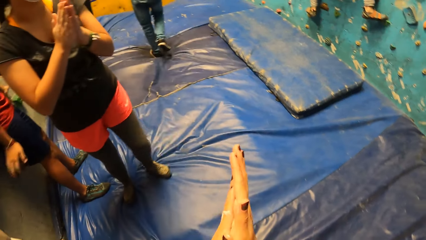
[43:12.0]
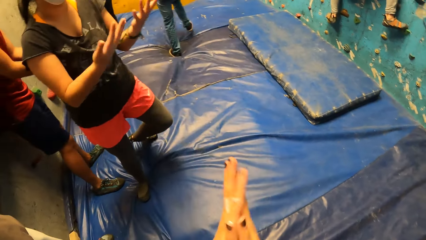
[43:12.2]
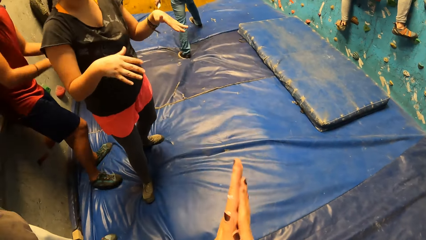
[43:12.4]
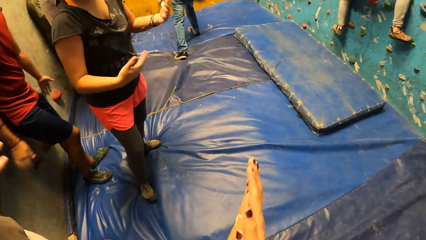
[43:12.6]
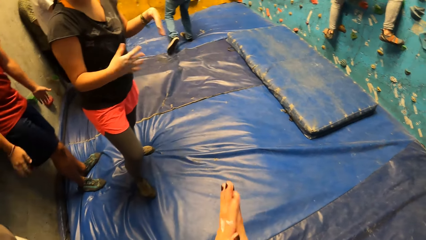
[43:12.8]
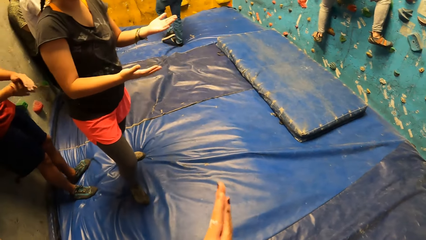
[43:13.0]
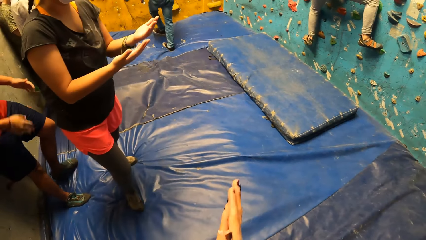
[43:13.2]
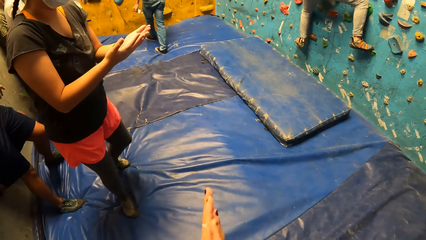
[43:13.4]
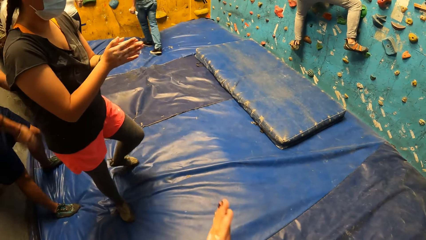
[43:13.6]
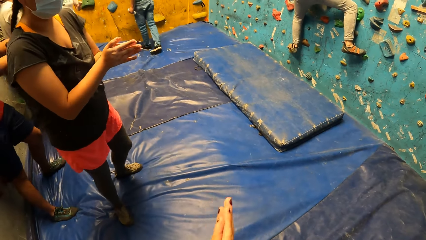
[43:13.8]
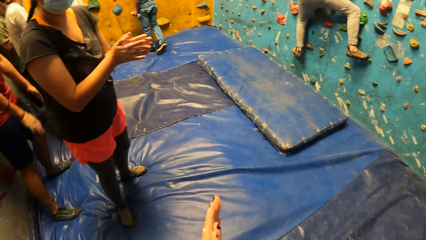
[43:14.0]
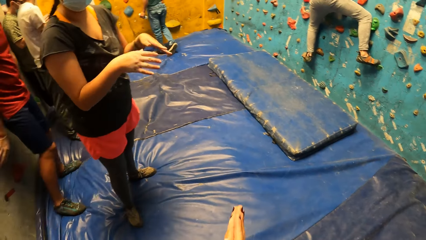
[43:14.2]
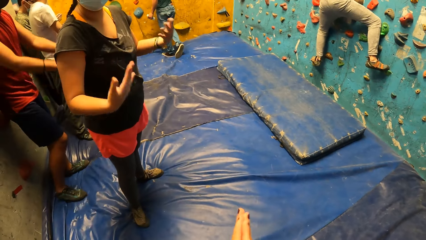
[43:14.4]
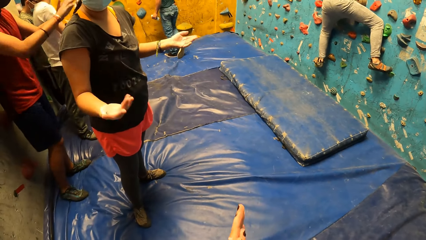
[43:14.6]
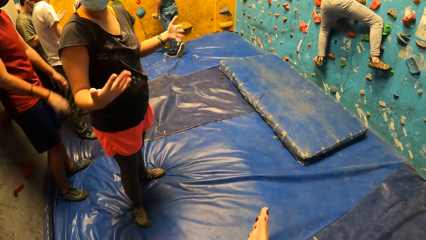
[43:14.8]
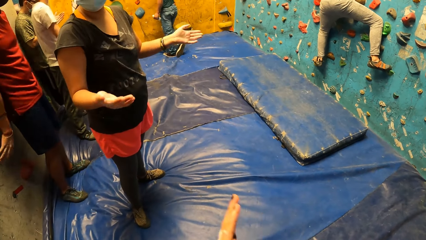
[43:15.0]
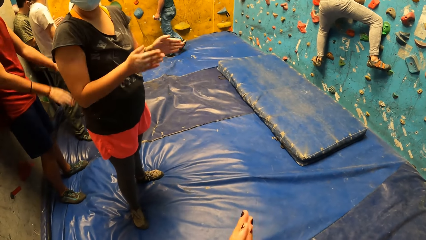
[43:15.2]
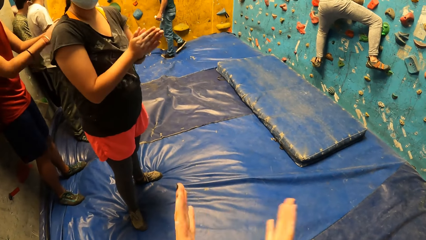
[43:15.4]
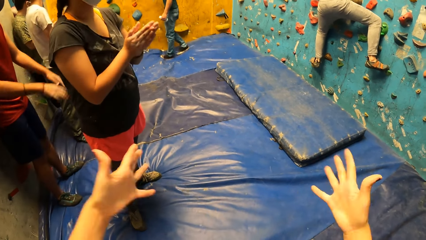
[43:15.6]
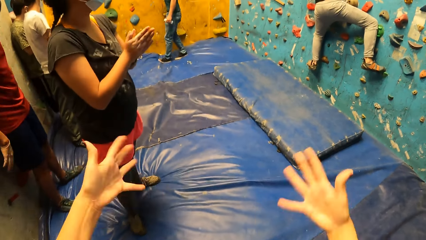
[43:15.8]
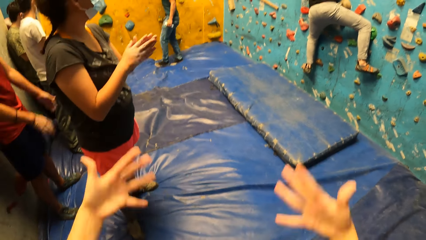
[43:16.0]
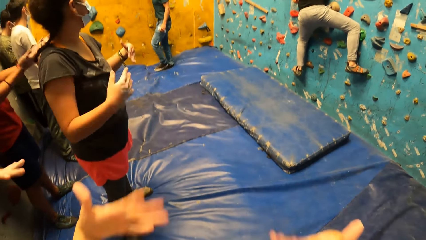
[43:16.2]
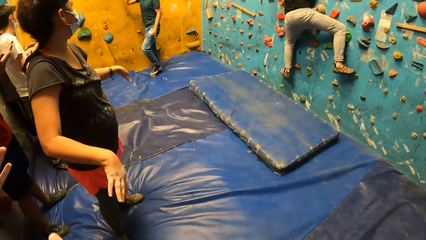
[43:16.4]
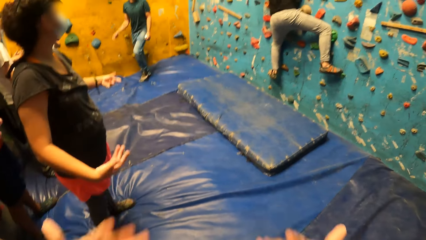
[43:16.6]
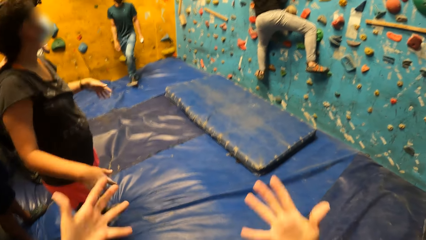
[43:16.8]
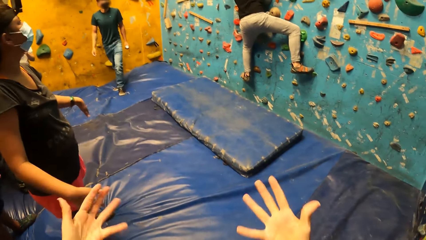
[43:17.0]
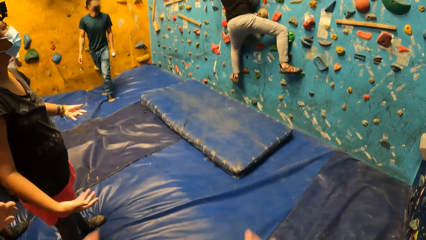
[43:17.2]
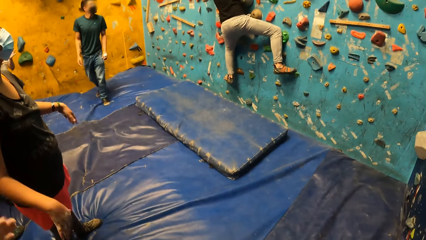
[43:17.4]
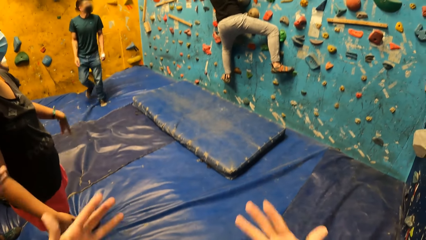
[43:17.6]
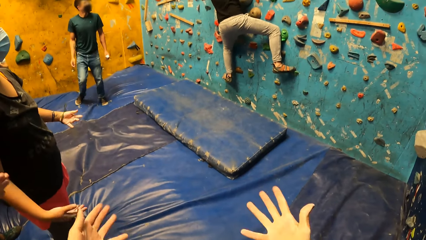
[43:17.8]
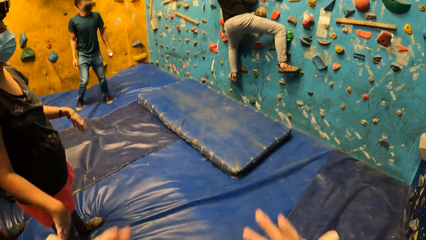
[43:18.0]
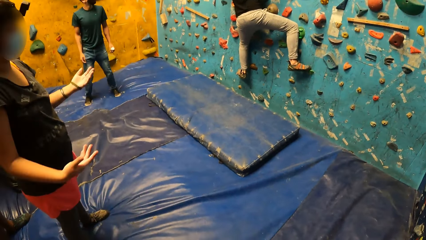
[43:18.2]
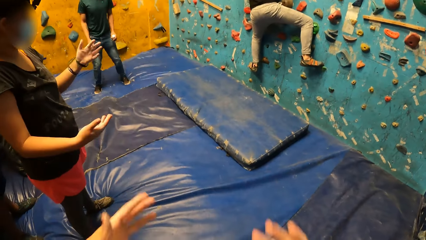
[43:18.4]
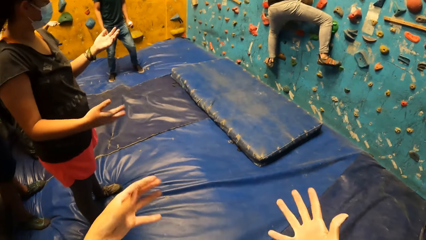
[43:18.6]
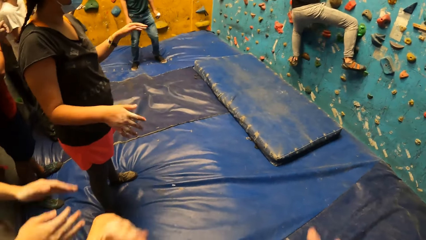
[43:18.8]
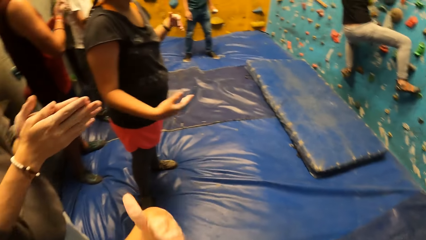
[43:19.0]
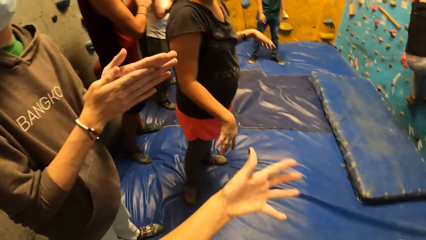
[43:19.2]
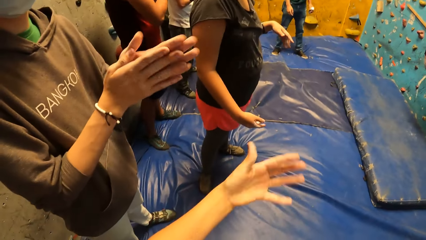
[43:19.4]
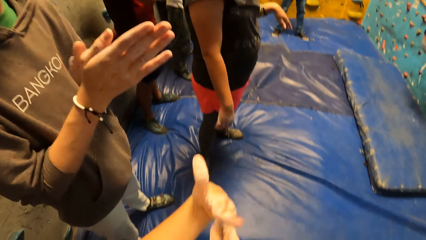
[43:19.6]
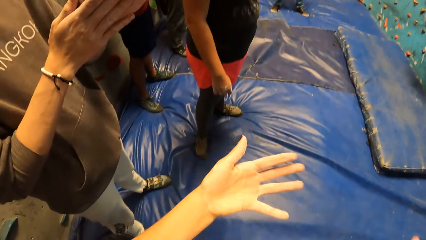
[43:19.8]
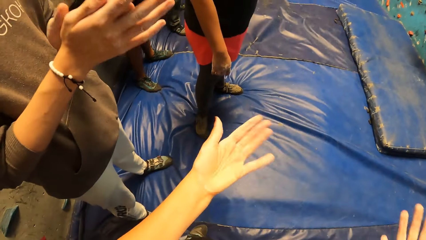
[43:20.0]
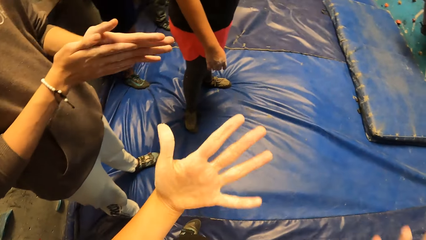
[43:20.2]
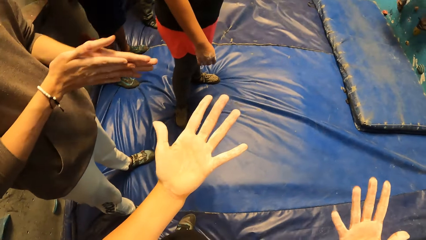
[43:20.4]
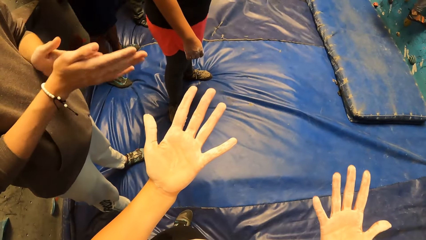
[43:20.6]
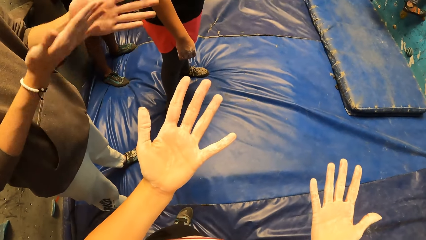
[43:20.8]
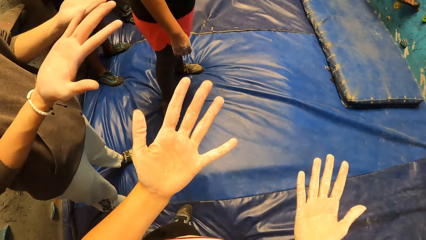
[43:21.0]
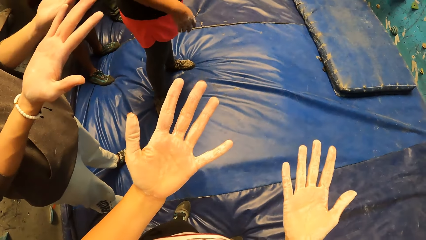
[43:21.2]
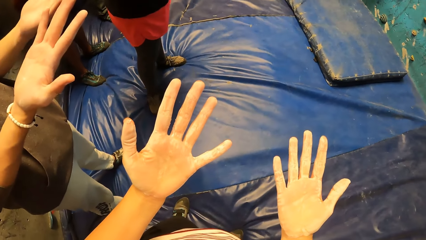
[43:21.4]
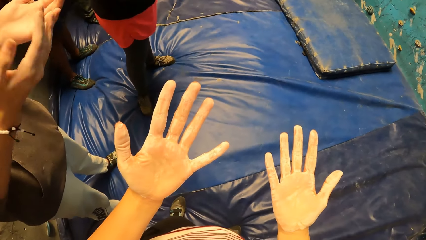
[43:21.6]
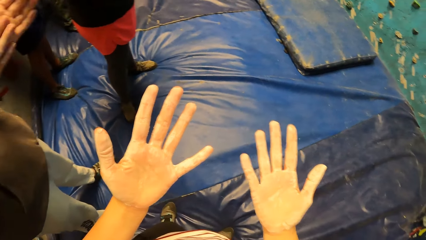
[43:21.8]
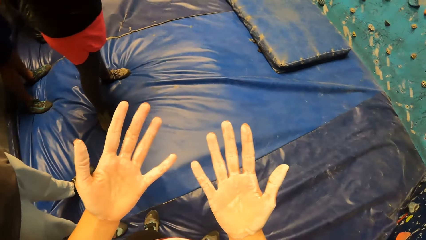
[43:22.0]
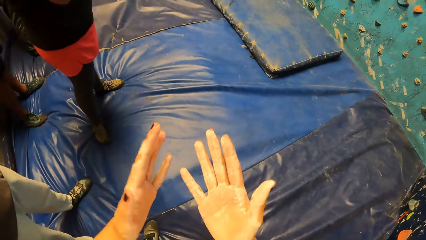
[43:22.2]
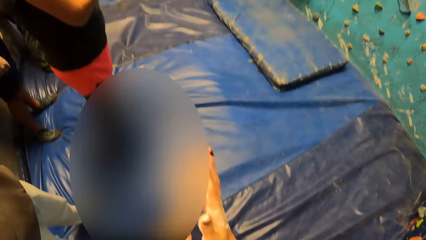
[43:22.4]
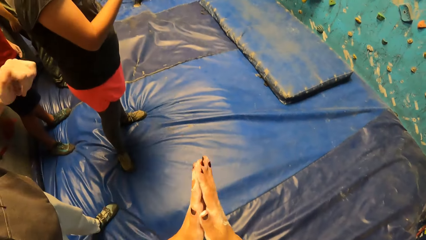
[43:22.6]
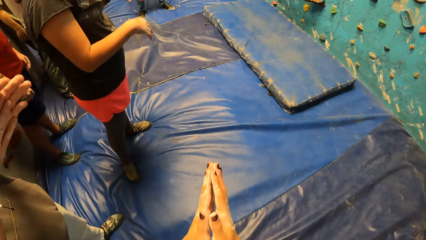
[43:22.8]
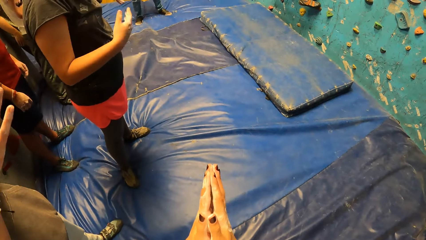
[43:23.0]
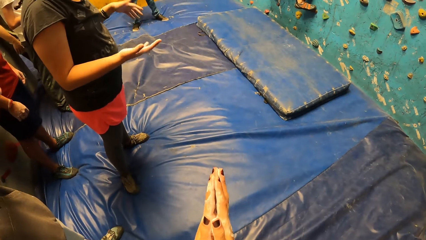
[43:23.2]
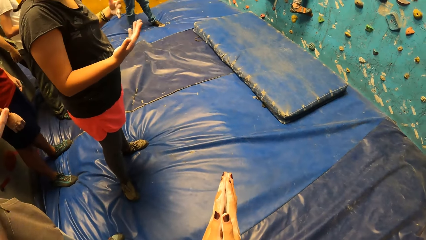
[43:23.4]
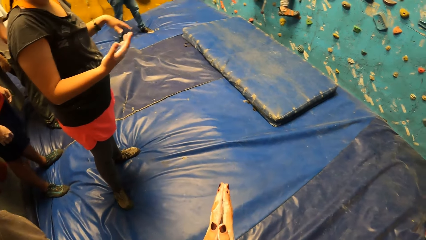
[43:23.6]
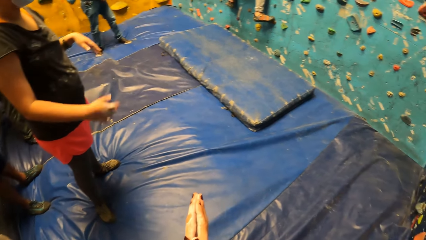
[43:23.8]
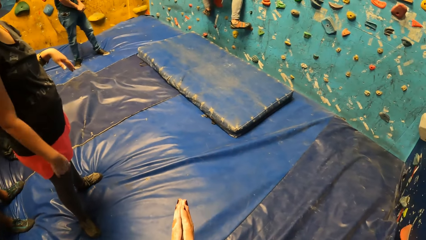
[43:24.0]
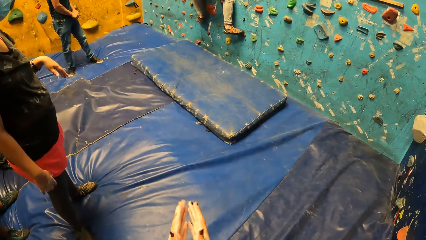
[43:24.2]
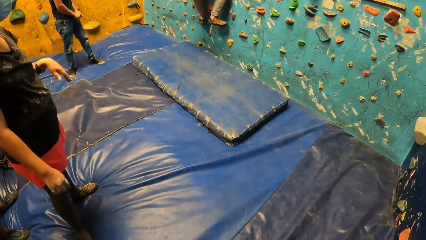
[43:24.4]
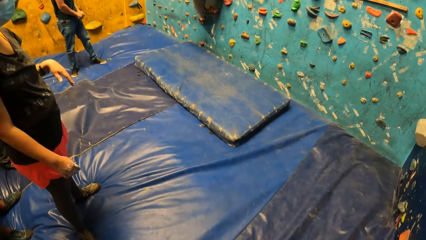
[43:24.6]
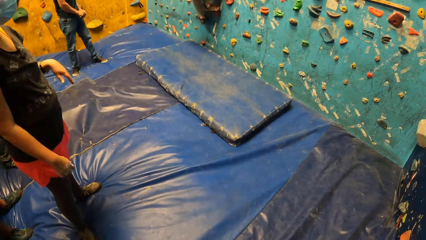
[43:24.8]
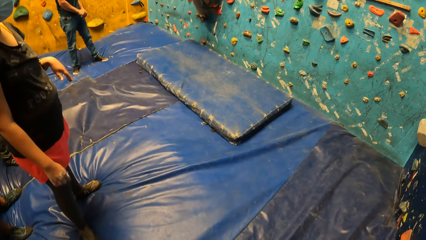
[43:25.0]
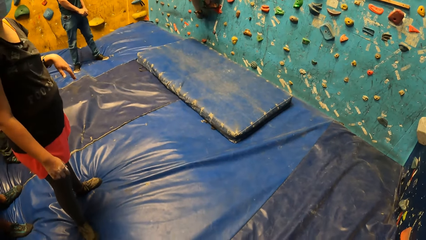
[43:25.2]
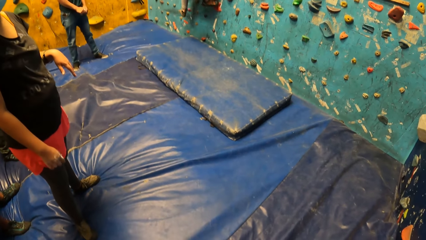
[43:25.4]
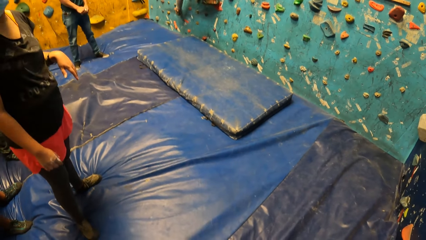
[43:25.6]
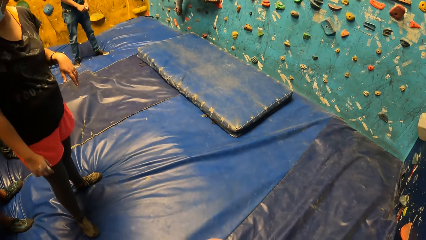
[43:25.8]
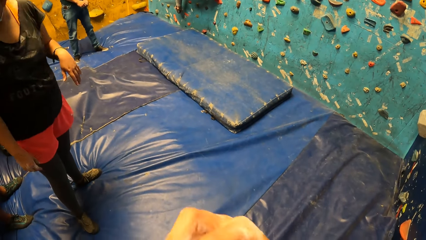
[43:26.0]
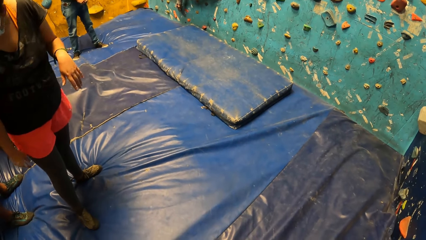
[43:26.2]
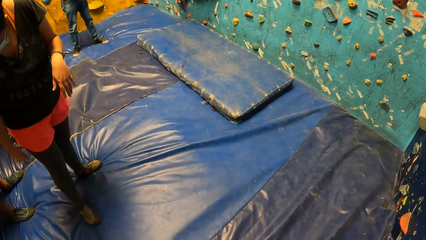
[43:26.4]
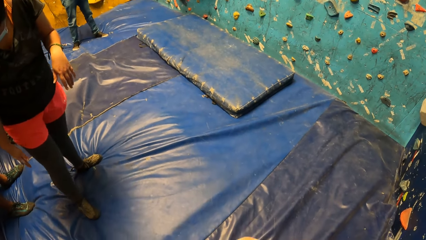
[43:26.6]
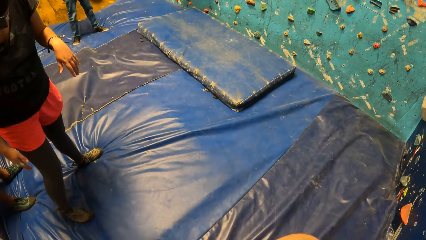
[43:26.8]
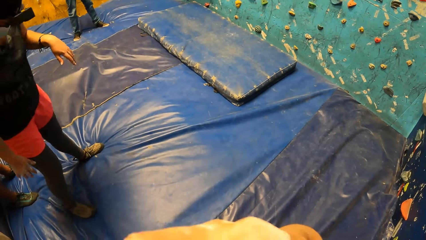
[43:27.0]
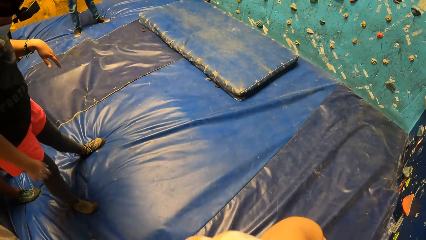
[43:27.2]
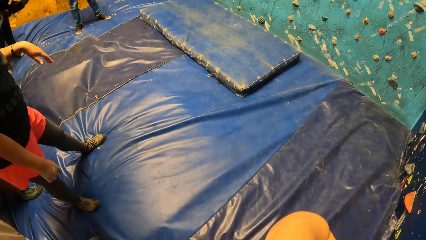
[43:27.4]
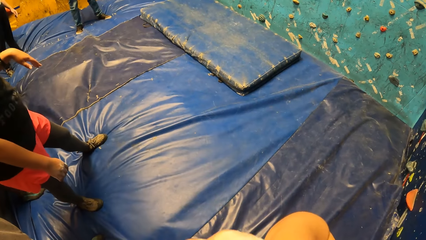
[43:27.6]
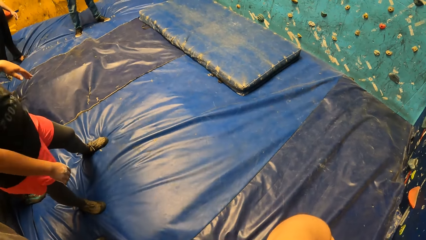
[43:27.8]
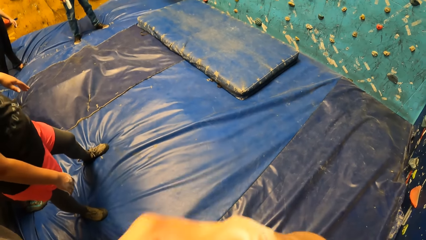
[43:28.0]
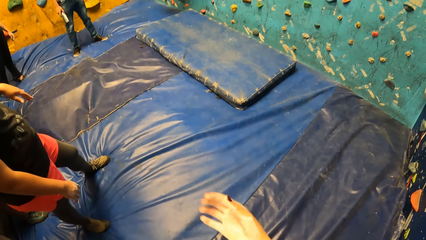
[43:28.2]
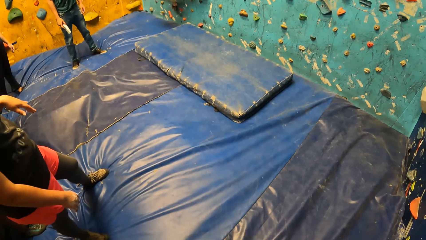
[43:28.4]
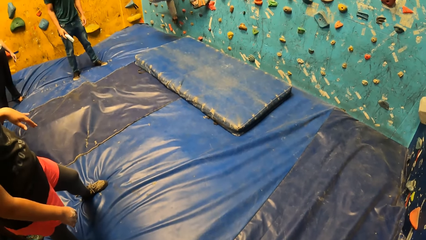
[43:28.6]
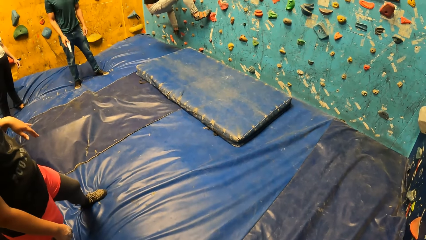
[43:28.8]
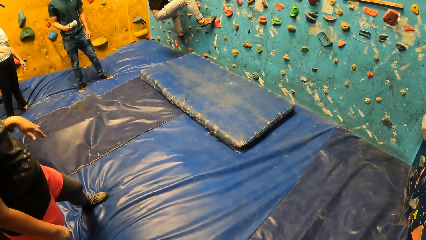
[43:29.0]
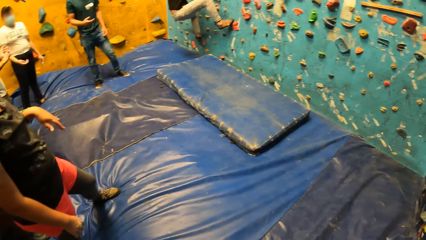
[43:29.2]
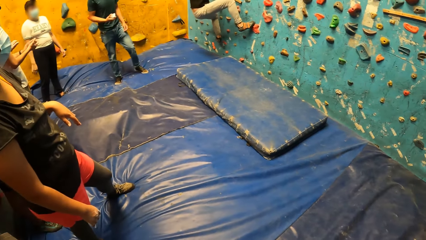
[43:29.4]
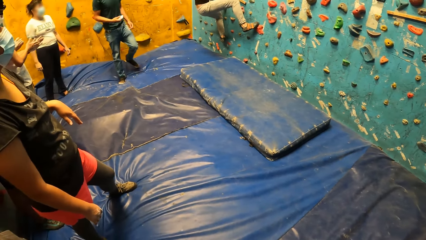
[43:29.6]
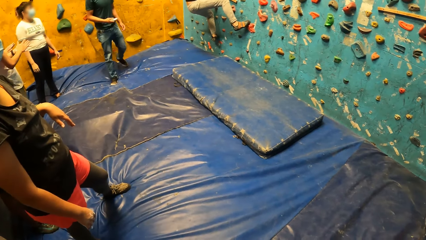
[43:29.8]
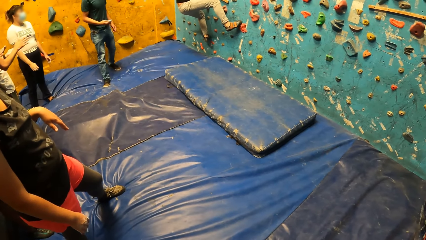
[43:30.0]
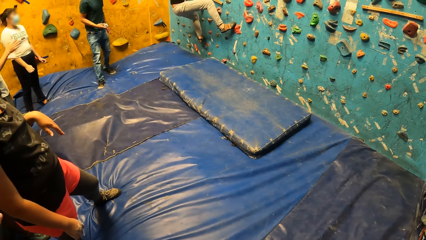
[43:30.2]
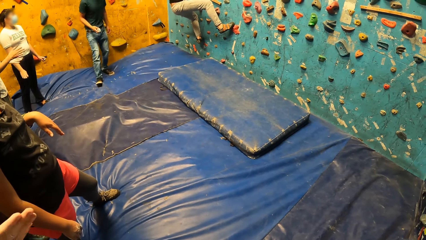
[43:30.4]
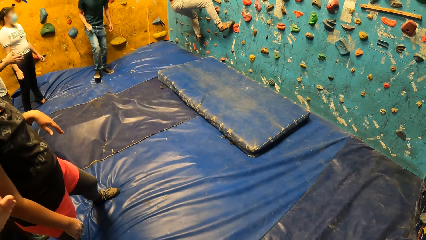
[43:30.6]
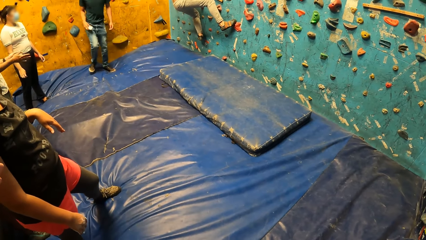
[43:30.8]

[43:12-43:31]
The camera wearer talks to a woman. She shakes hands. A man rubs both hands. The camera wearer looks at her hands. She claps her hands. Another man joggles the chalk container in his right hand.
